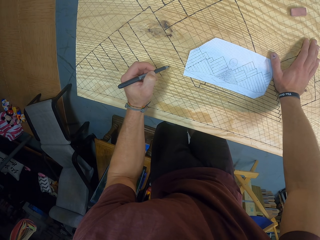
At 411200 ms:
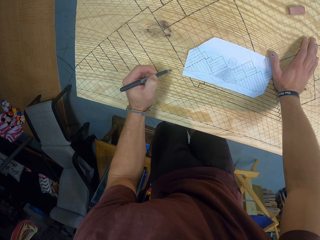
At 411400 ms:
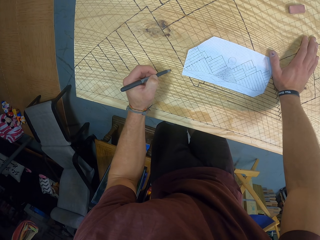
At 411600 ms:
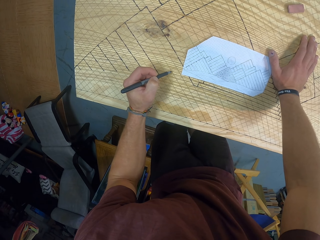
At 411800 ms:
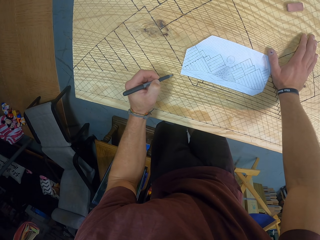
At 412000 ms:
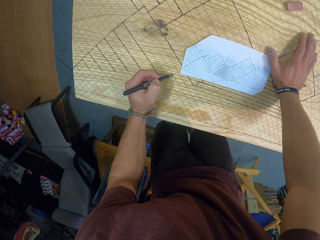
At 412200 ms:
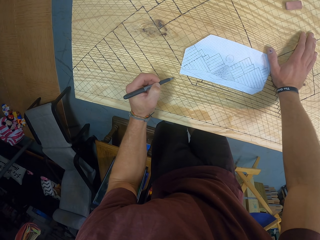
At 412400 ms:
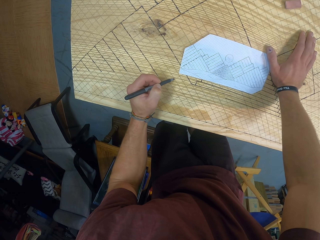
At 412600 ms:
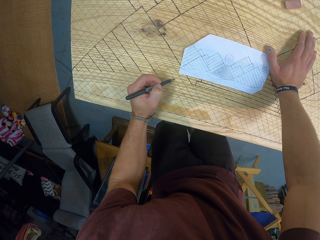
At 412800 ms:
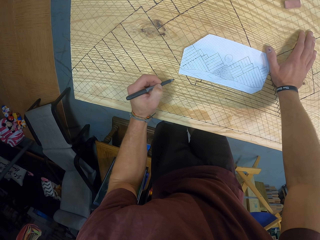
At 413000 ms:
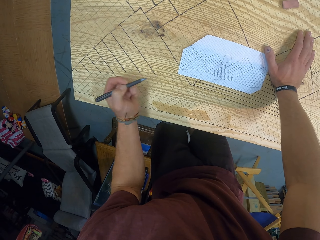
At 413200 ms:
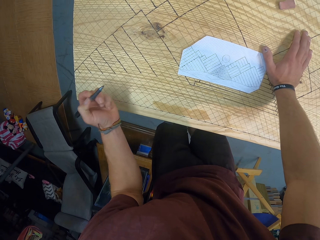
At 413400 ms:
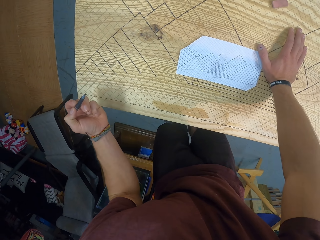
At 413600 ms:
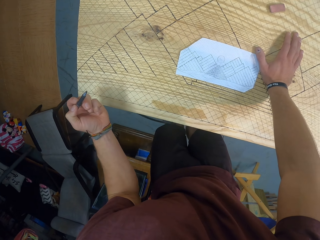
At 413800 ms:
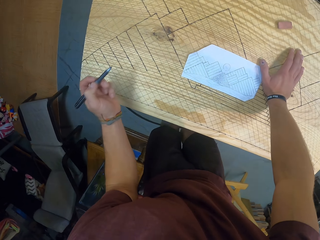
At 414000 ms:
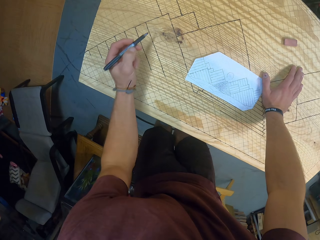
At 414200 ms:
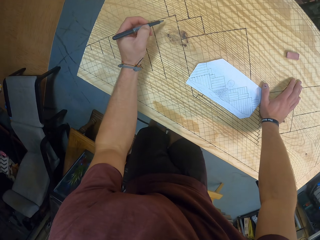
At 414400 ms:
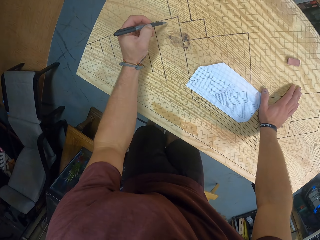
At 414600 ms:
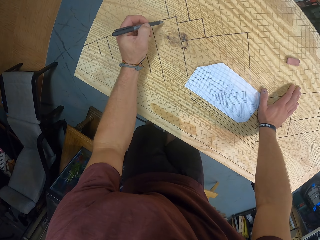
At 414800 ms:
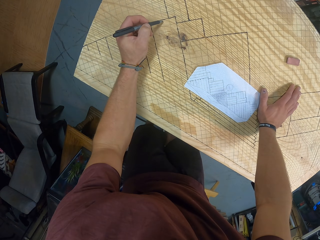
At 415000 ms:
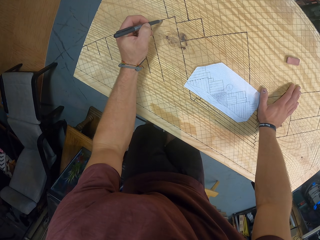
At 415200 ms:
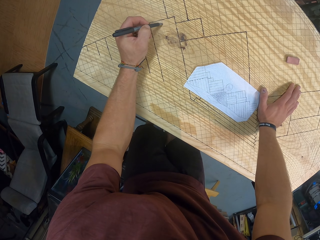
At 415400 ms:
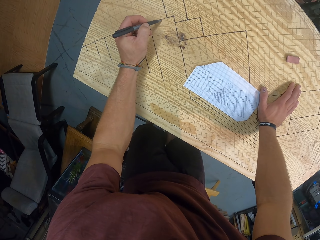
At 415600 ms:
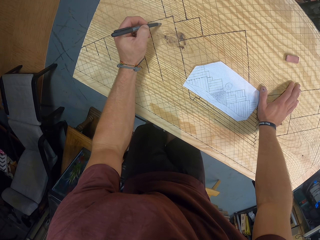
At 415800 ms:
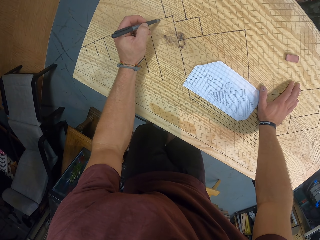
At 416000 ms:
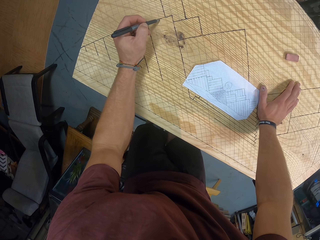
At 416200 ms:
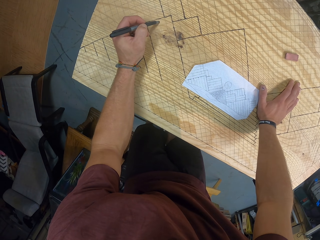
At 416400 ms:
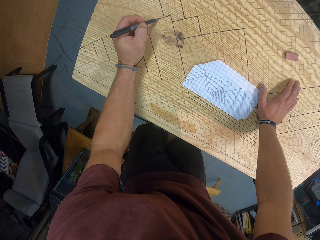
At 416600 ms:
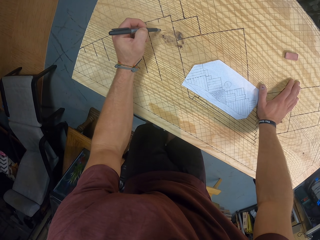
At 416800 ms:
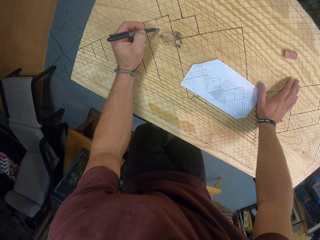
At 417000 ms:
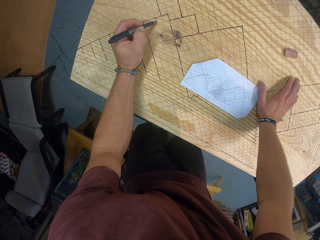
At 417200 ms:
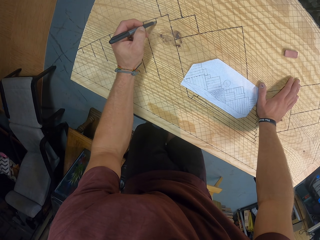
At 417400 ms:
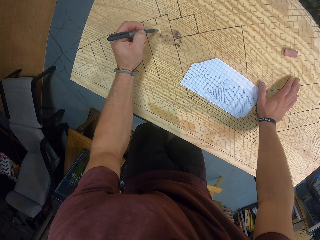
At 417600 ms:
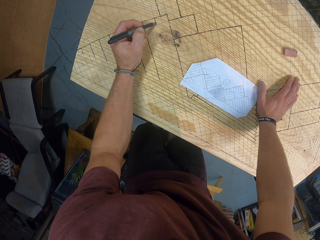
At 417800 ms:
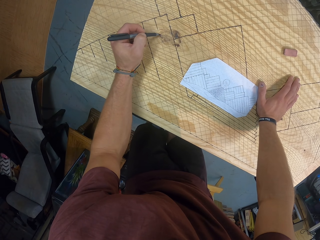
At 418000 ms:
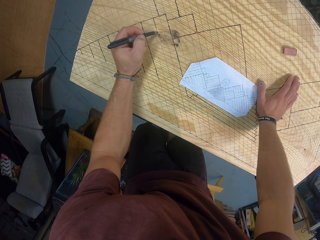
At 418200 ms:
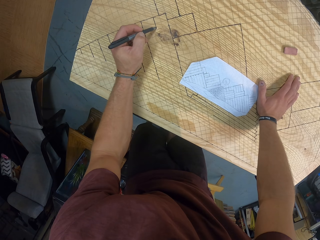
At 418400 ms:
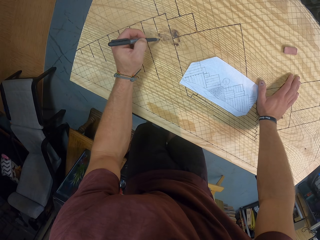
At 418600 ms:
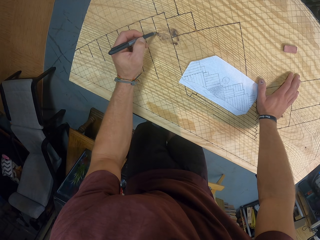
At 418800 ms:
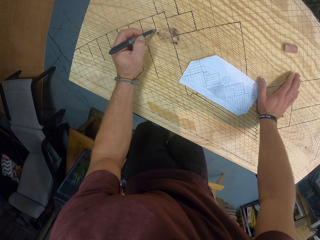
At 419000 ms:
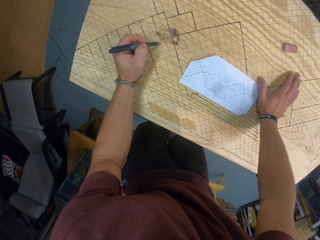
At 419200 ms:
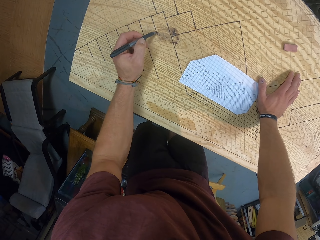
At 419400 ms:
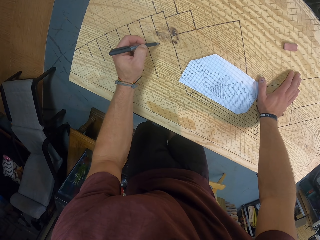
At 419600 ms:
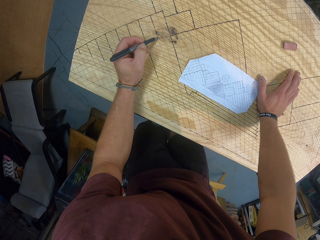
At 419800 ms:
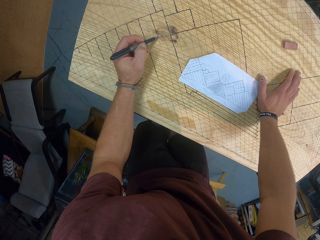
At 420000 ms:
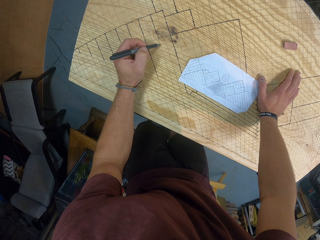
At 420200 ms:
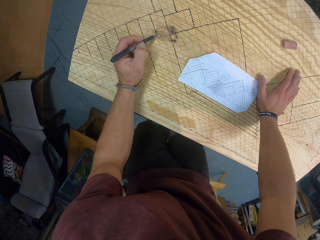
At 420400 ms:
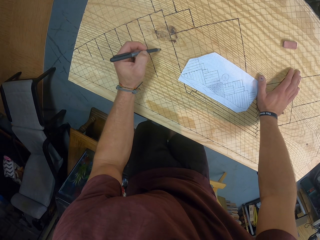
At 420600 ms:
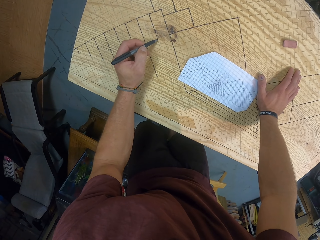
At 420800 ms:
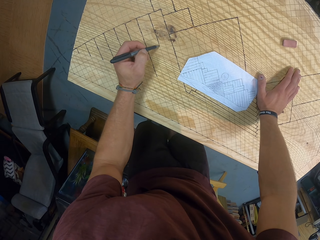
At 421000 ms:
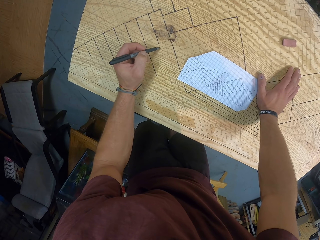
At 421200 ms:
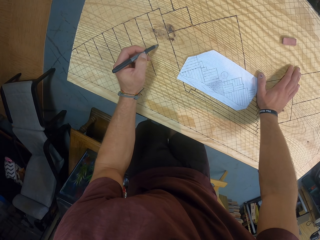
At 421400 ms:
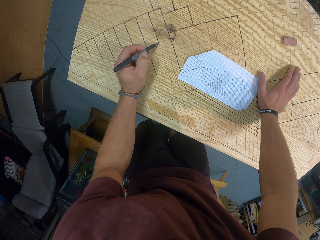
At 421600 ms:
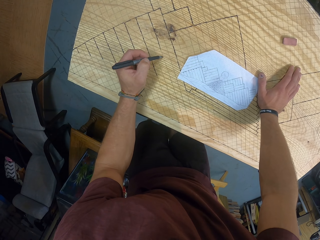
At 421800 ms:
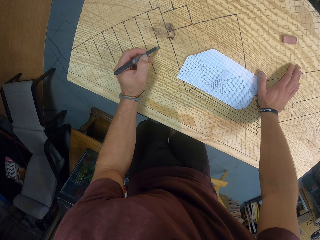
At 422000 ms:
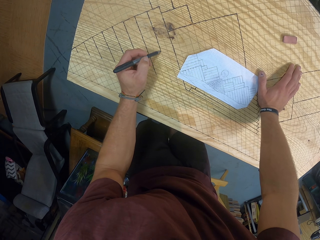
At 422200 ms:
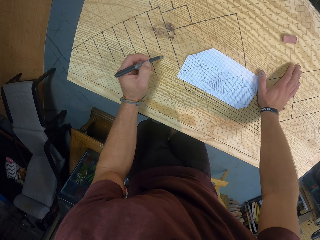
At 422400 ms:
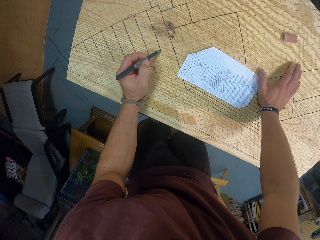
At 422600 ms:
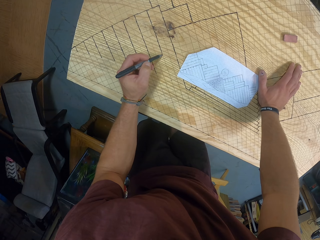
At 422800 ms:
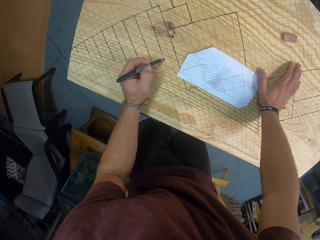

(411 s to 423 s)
The camera wearer paints a line on the board with the marker in his left hand.

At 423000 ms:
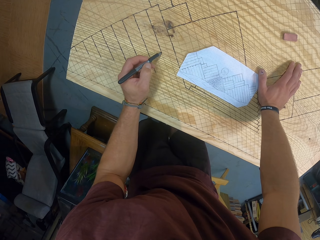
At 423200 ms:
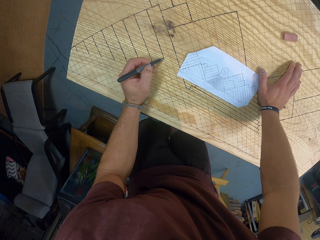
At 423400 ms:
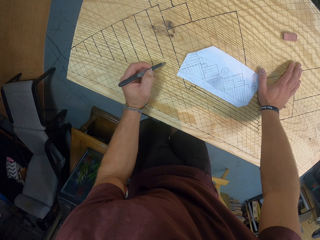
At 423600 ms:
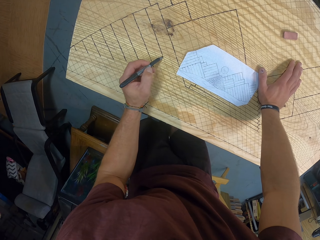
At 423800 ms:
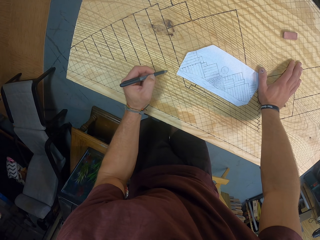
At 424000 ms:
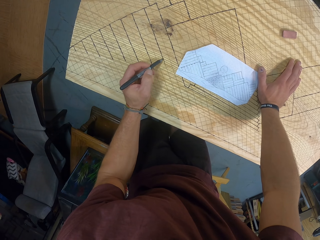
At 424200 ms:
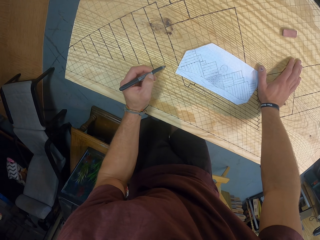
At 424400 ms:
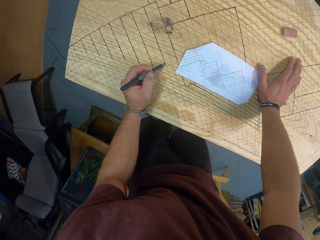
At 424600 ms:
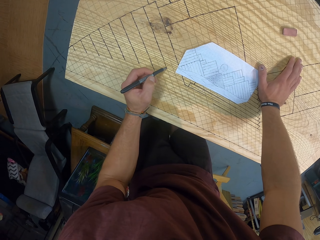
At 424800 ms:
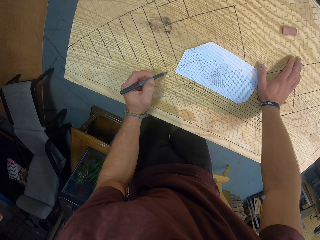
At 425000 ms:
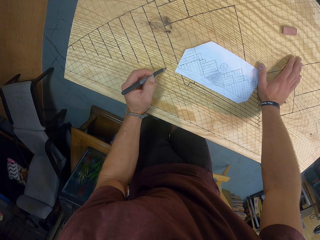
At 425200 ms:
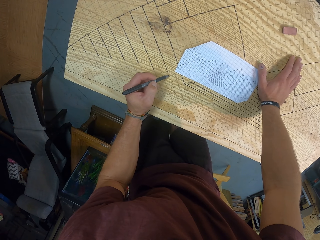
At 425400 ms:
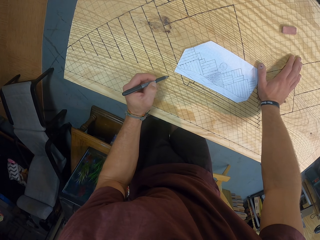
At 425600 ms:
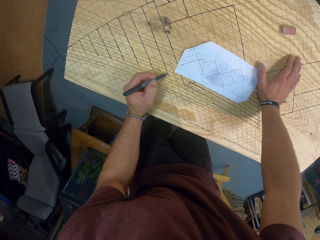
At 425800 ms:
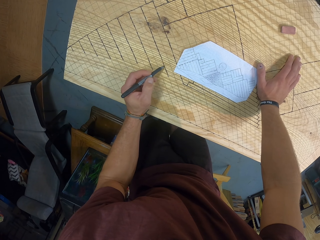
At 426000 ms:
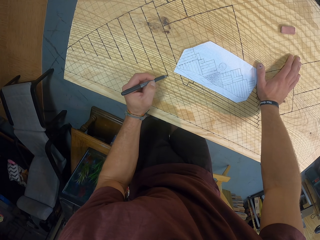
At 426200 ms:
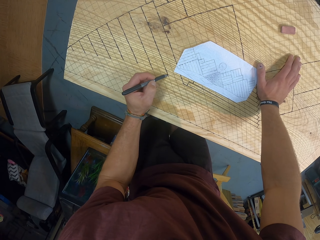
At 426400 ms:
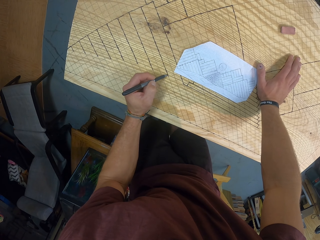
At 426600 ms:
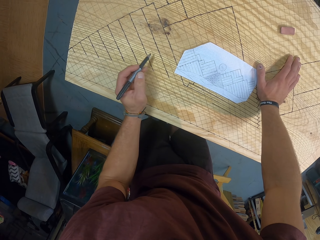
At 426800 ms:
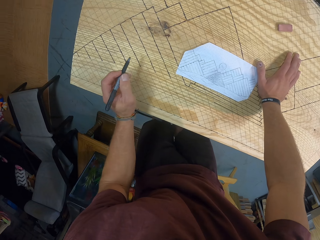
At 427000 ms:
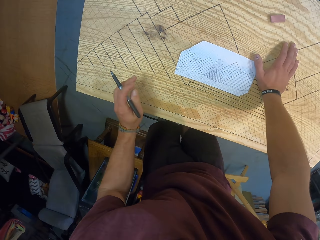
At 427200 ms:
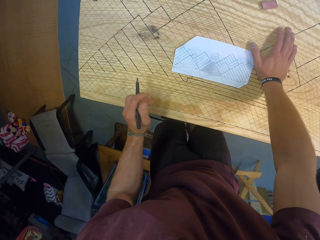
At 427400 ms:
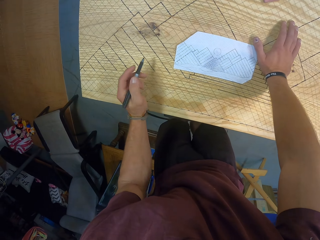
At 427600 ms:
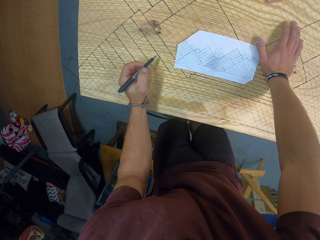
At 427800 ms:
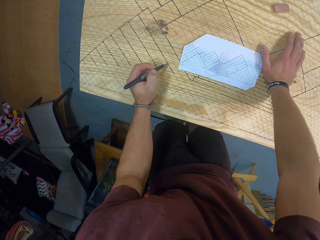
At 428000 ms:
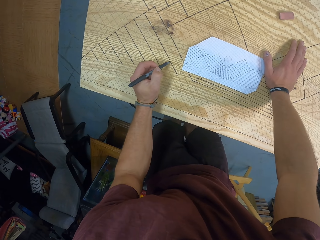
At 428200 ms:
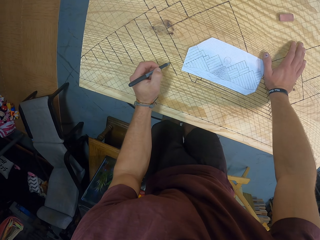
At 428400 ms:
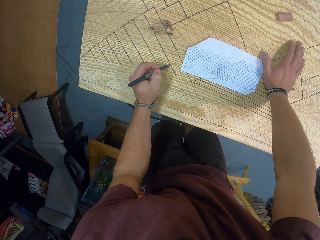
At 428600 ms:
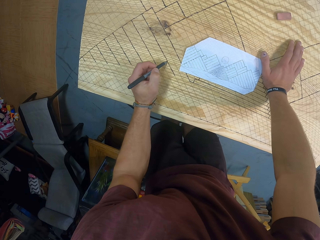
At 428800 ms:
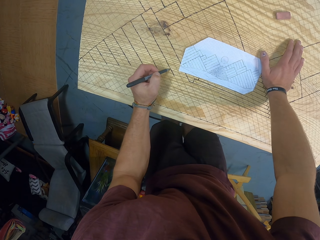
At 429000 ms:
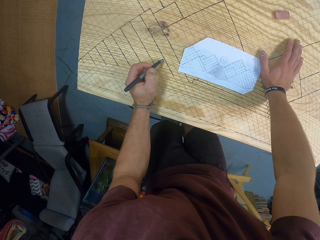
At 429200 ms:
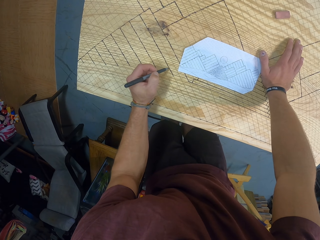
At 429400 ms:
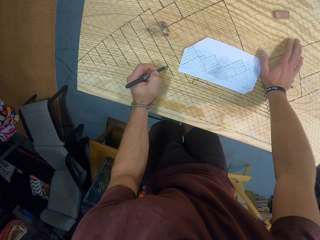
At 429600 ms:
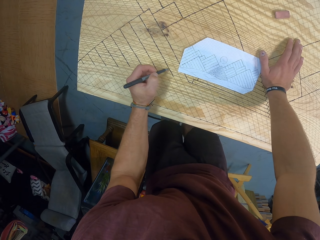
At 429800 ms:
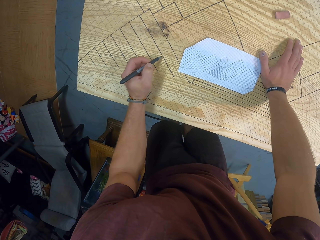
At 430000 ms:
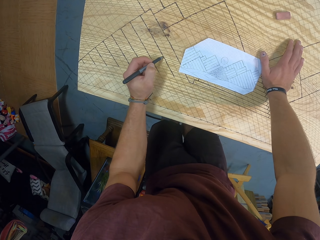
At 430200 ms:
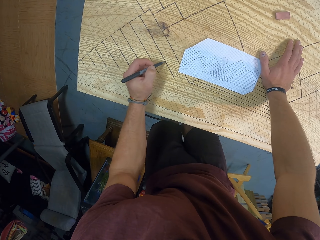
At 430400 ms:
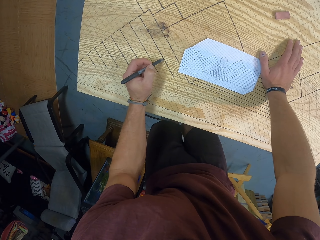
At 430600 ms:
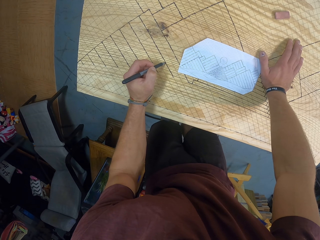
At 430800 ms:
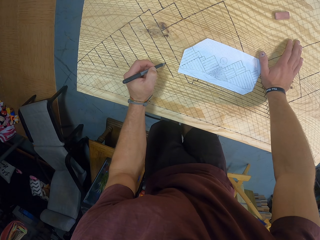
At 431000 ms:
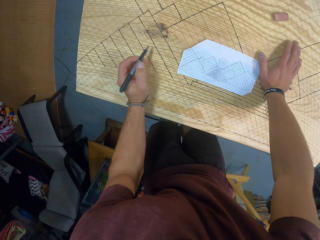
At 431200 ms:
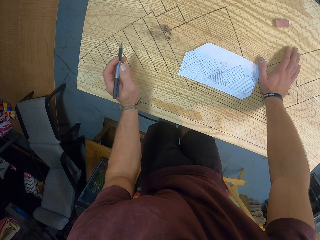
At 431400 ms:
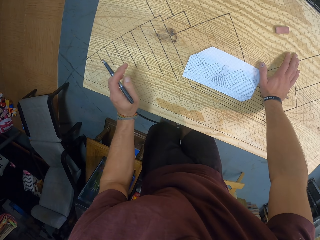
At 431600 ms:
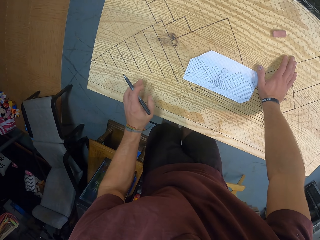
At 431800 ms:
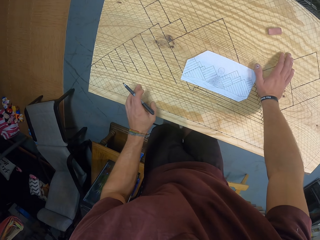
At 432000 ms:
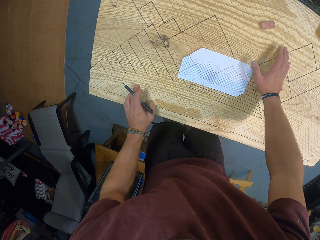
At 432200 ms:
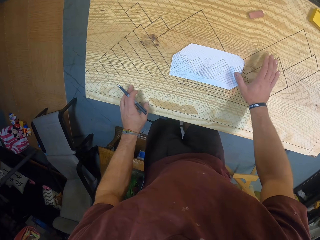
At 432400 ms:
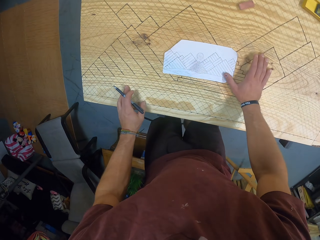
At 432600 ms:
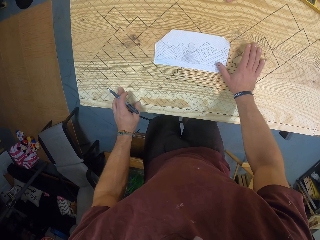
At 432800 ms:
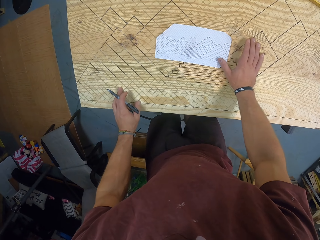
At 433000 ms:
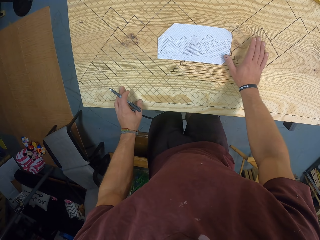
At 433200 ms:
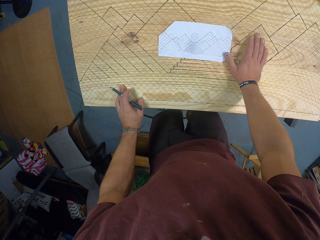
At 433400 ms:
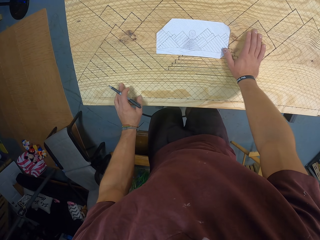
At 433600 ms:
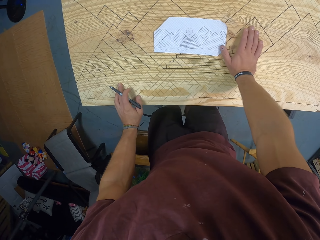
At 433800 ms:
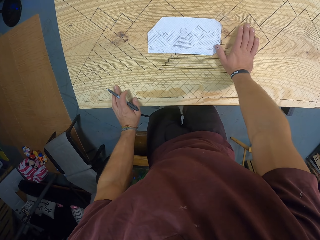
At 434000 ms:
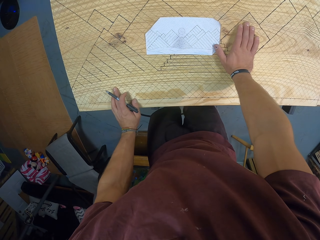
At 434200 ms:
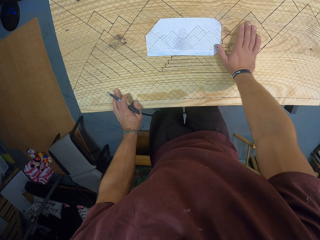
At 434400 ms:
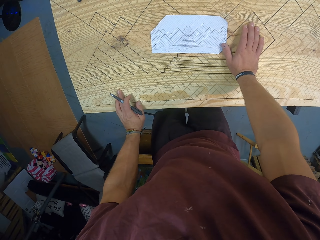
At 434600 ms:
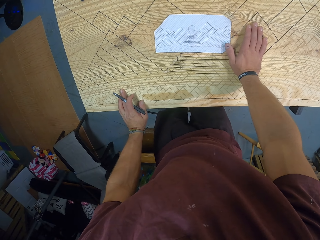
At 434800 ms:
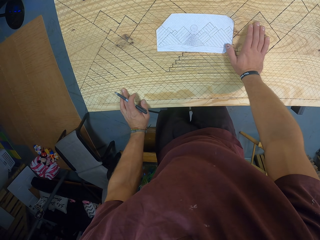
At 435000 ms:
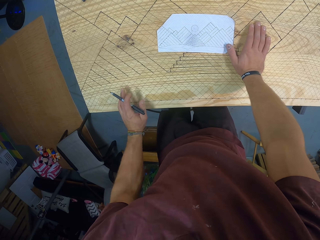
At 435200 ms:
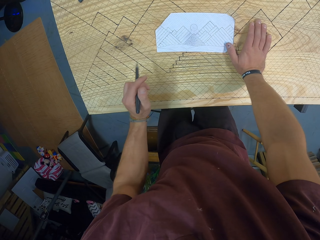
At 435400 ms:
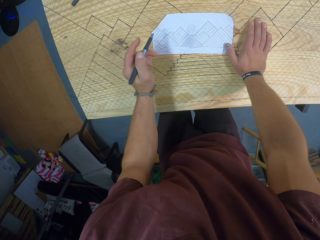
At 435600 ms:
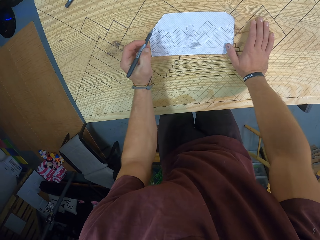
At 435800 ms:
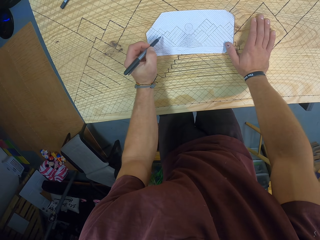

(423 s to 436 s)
The camera wearer moves the paper.
